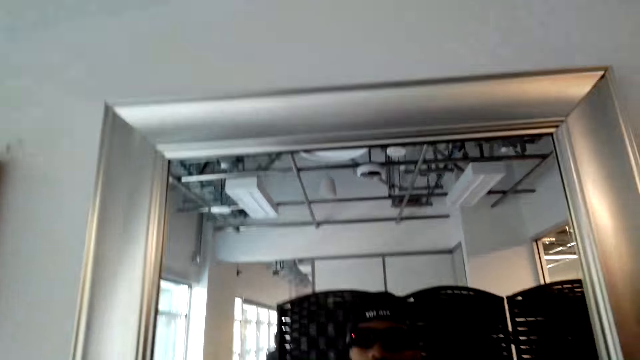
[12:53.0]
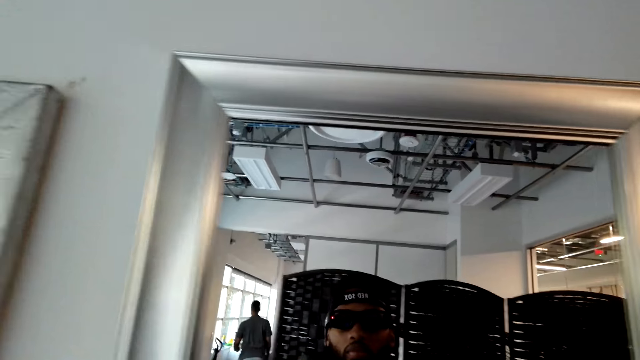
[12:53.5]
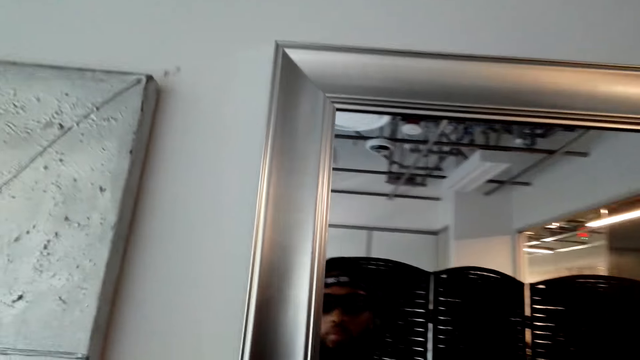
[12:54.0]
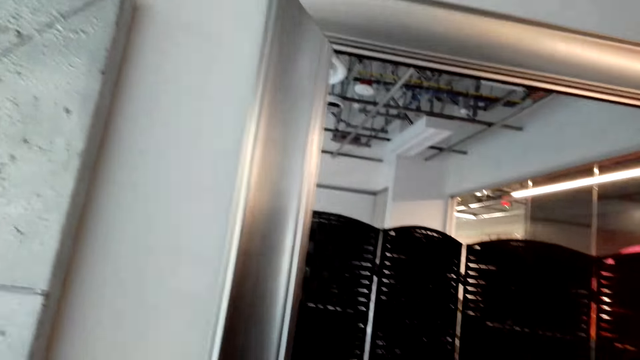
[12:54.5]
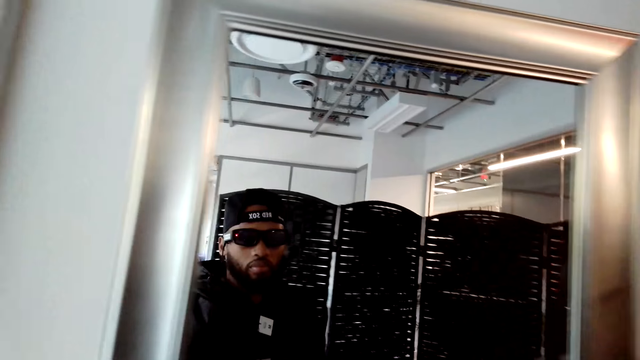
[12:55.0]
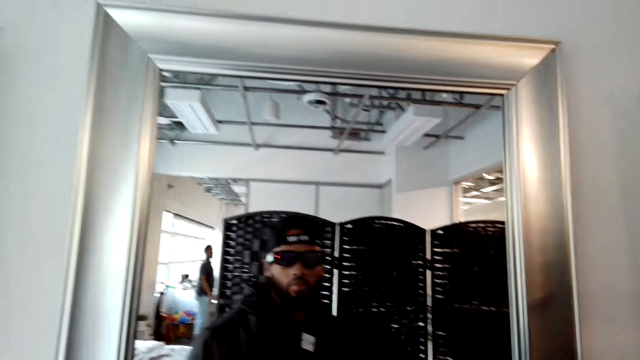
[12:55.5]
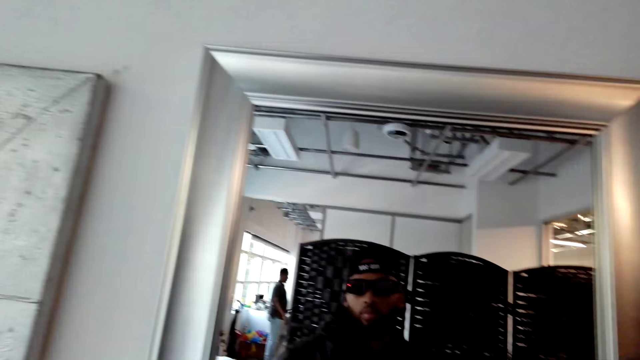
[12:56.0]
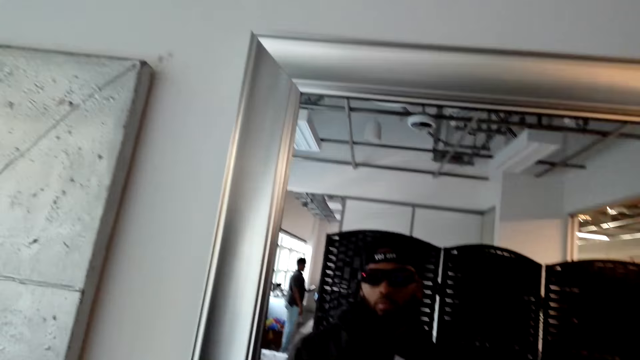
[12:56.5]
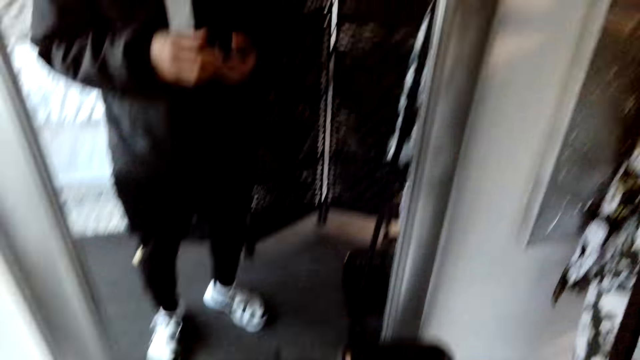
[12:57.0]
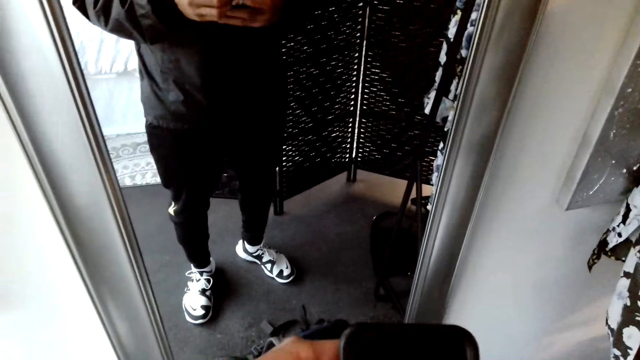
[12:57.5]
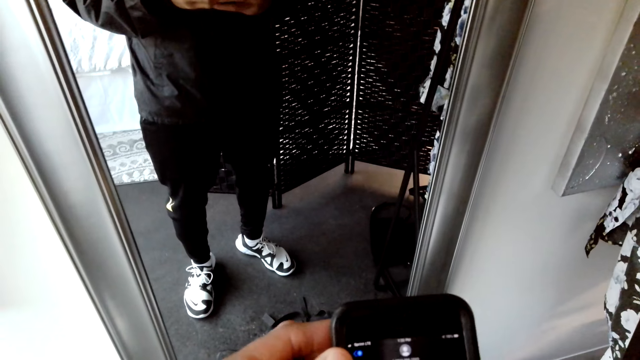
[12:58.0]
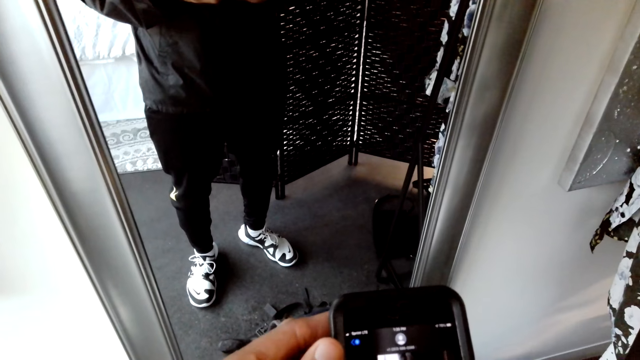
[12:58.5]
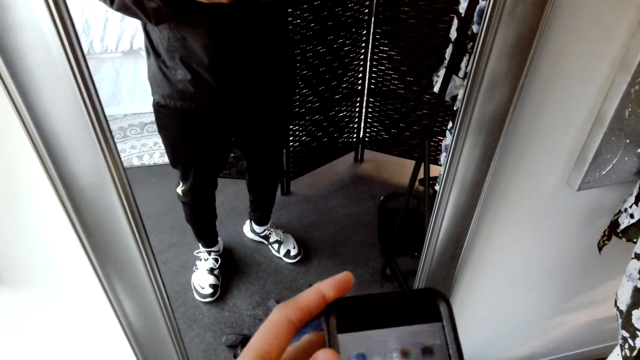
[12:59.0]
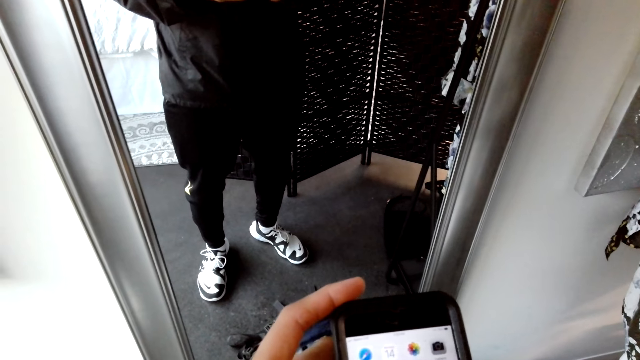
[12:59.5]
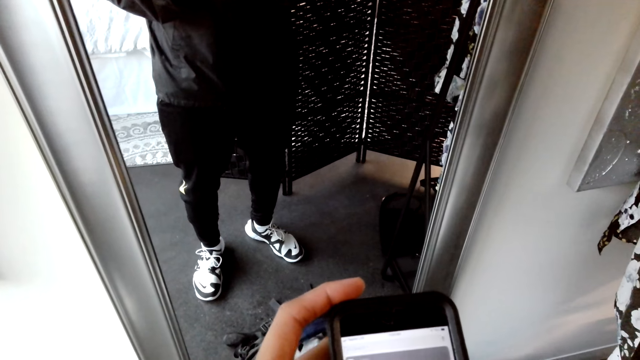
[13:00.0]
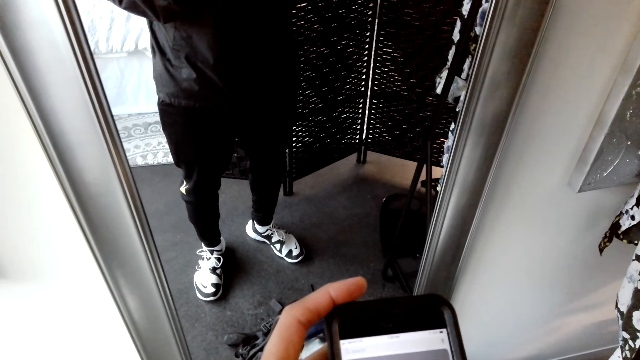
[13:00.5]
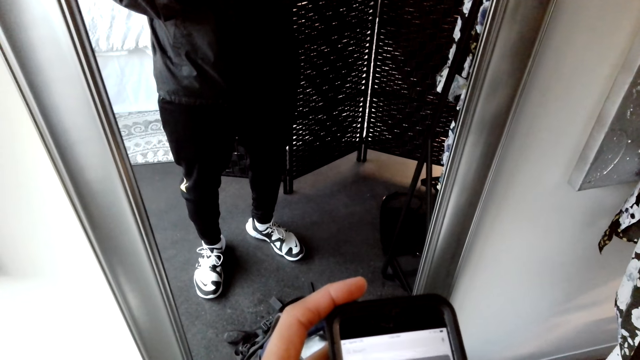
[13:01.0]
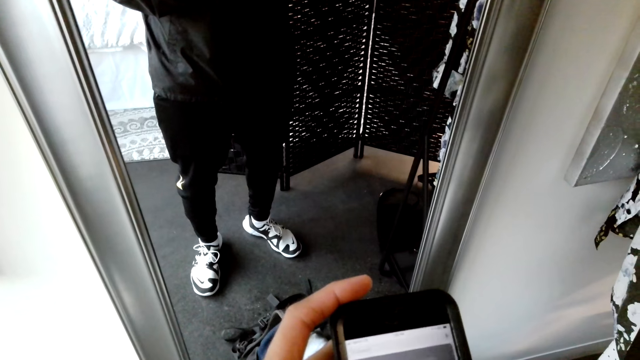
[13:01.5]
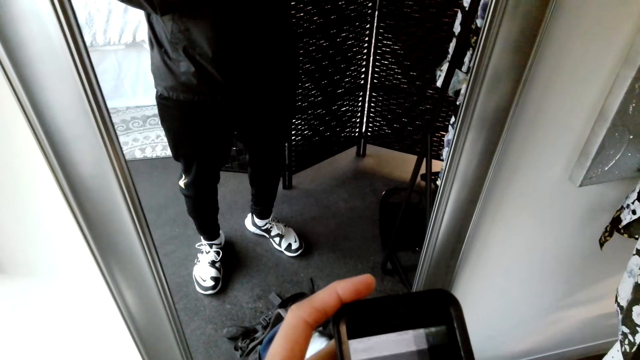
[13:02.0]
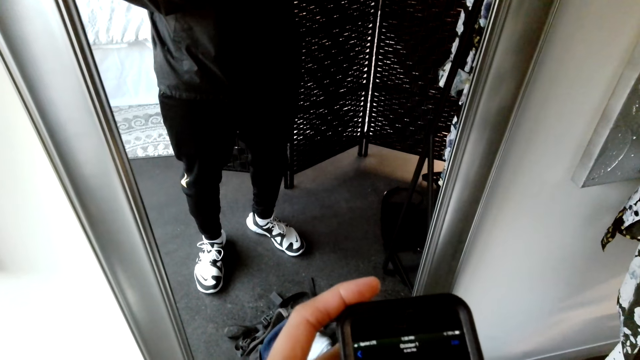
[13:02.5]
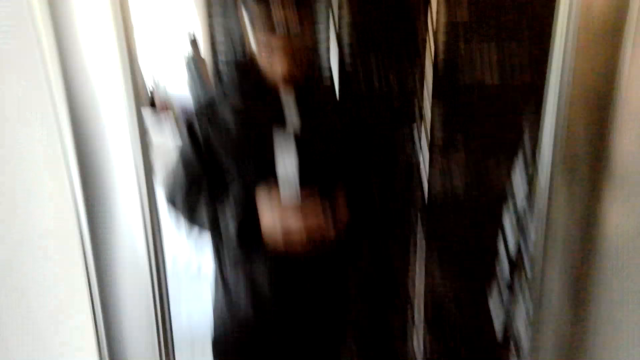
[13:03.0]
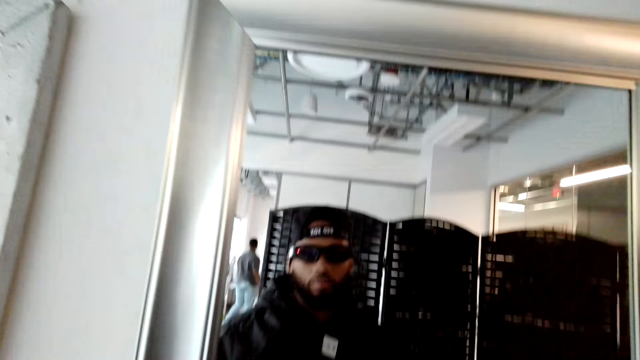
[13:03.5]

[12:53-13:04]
The camera wearer converses with a man. They use the phone.

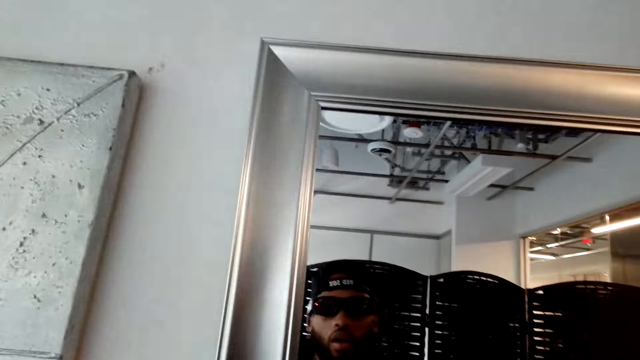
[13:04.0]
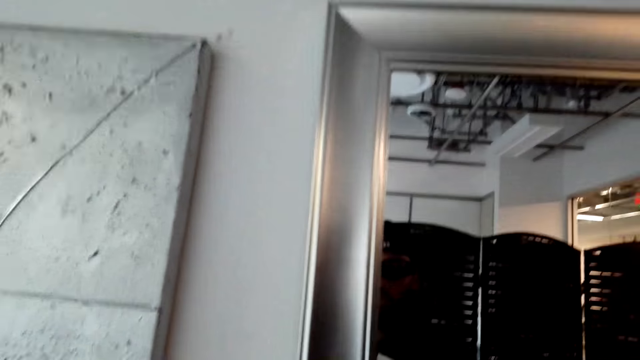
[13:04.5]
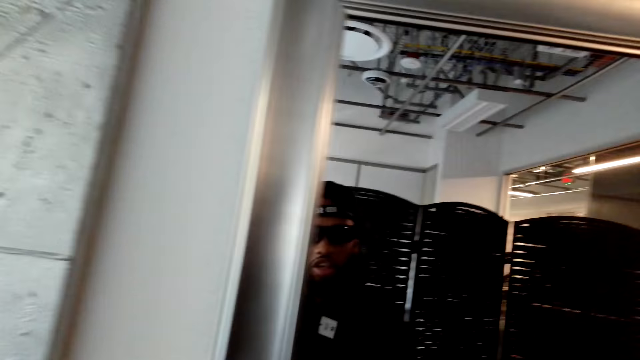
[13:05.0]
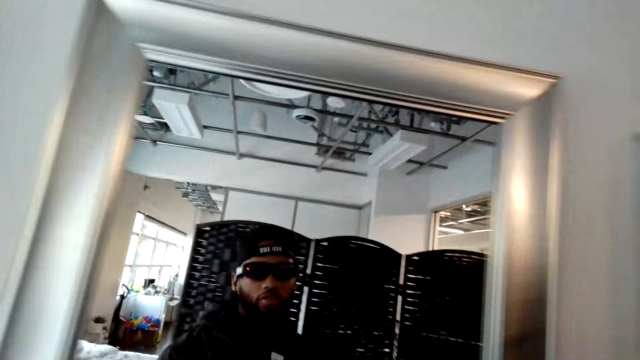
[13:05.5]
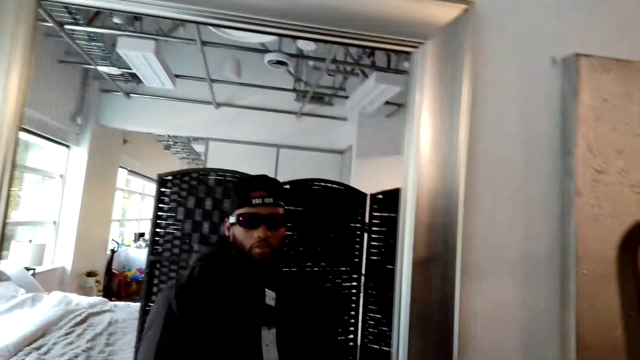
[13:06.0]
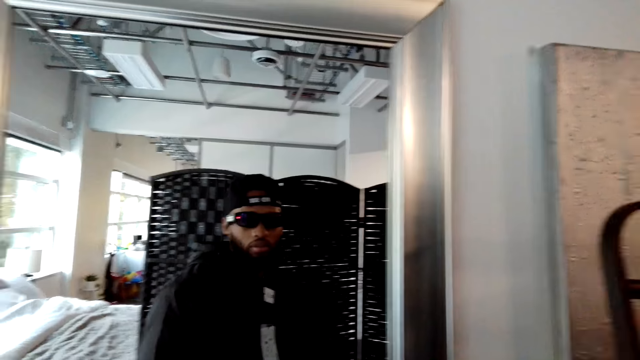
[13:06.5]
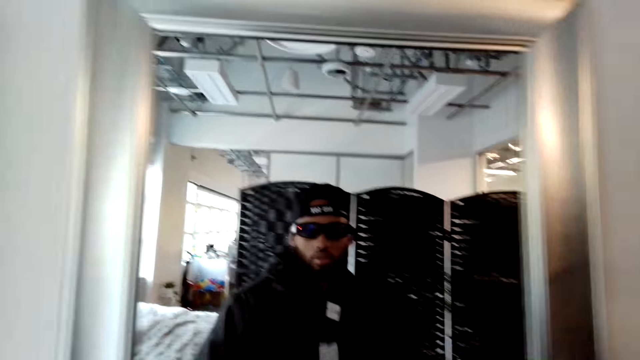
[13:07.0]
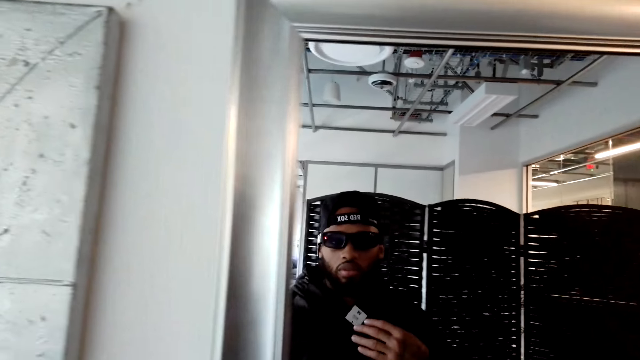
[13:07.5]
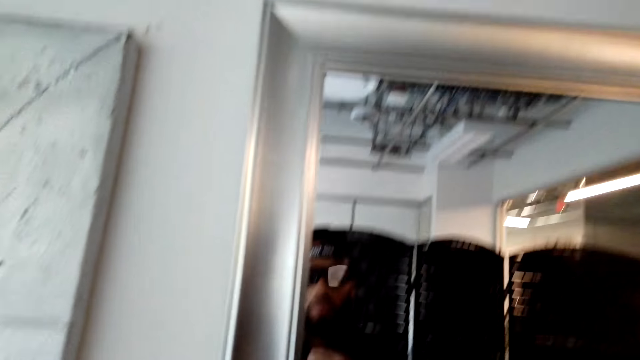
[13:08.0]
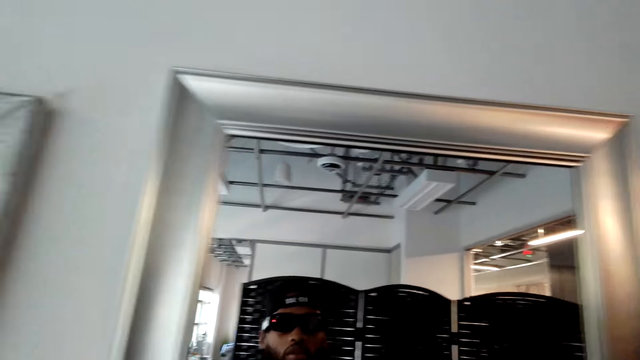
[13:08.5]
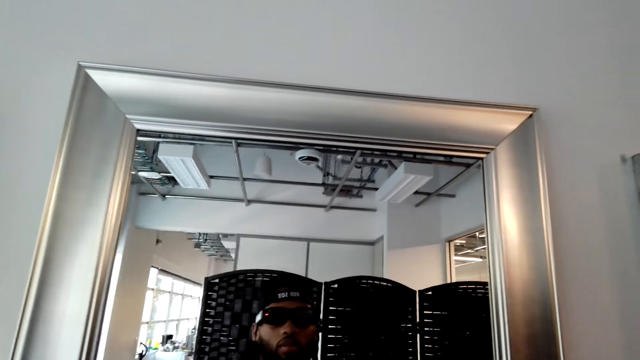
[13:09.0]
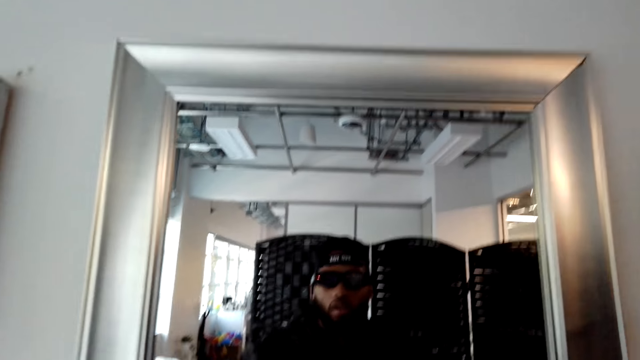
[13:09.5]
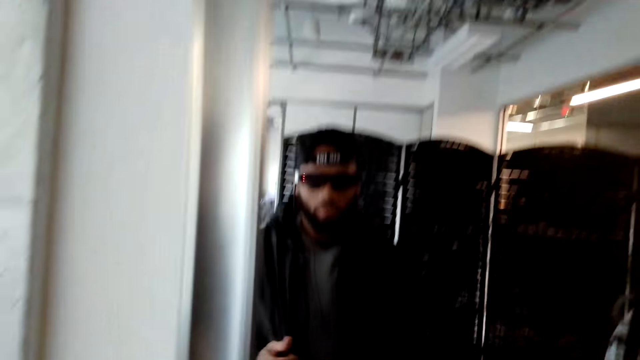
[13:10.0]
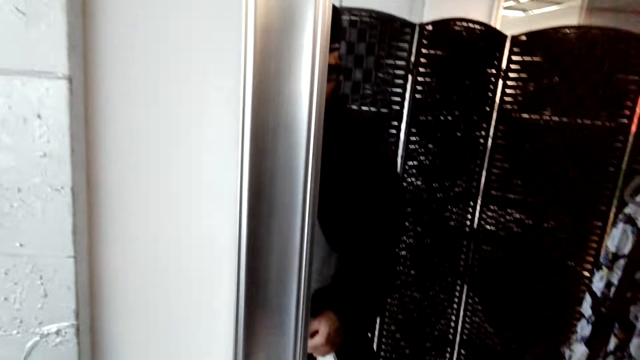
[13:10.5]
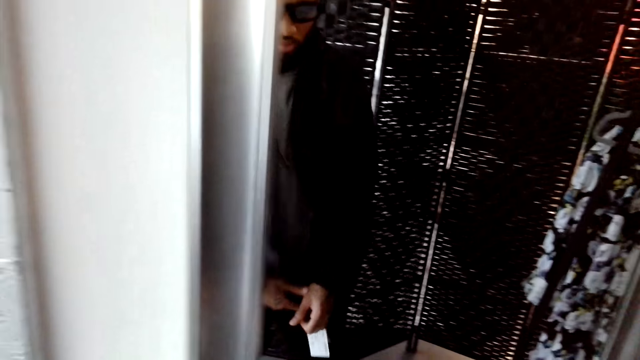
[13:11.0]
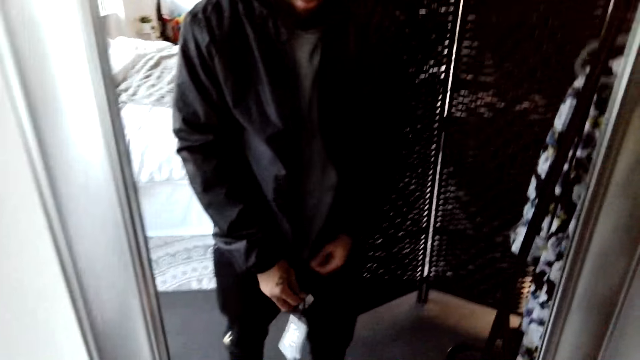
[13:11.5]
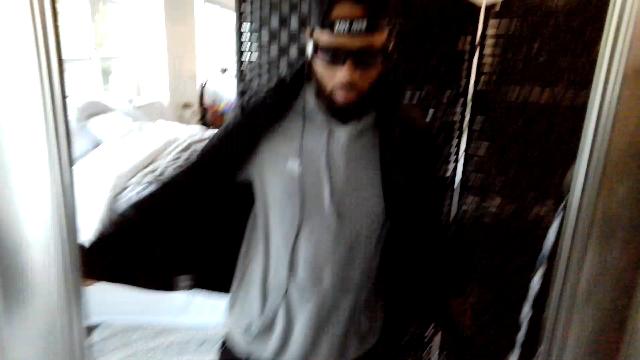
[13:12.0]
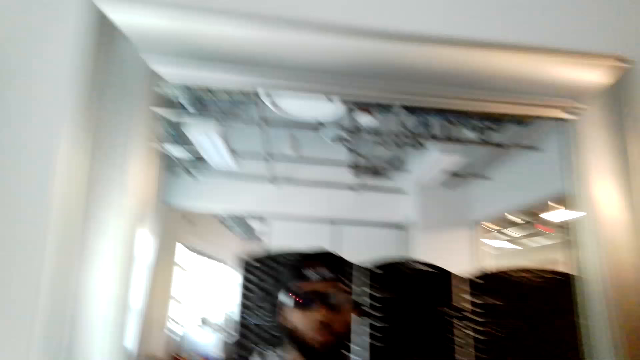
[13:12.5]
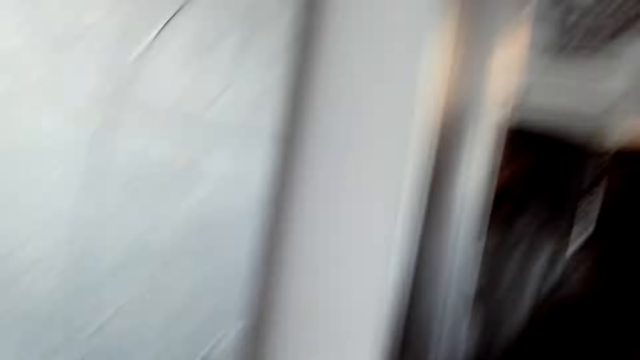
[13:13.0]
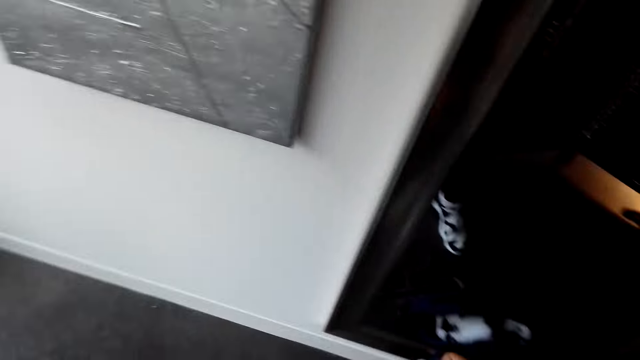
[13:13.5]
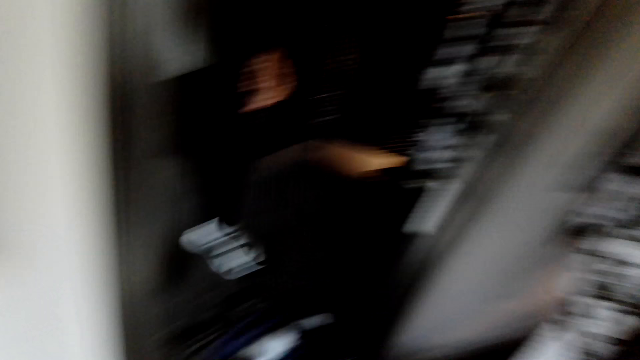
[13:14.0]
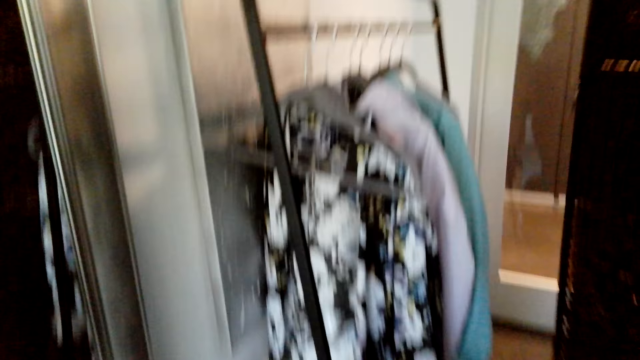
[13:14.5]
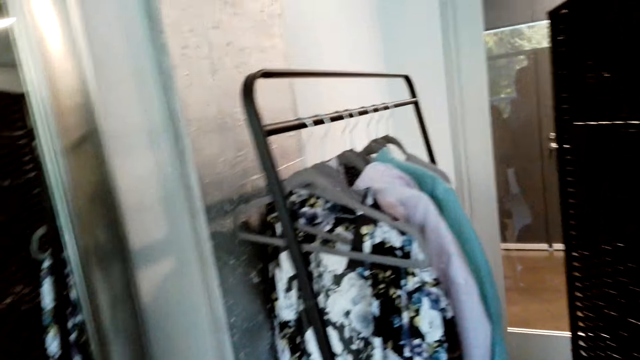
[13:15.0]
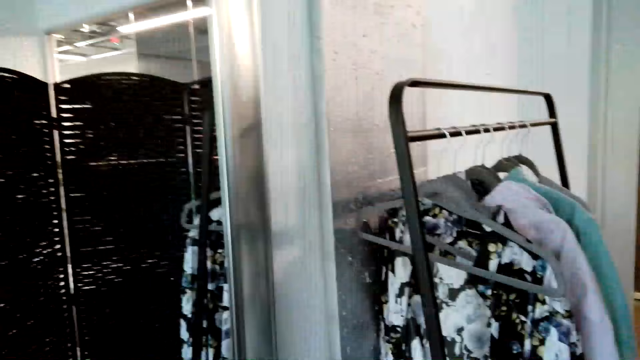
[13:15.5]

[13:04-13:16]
The camera wearer looks in the mirror. They open the zip. They remove the jacket.
